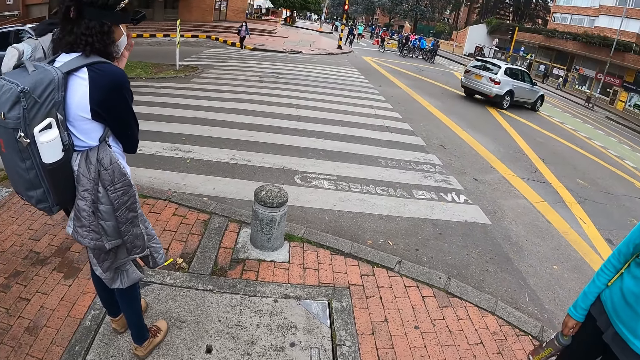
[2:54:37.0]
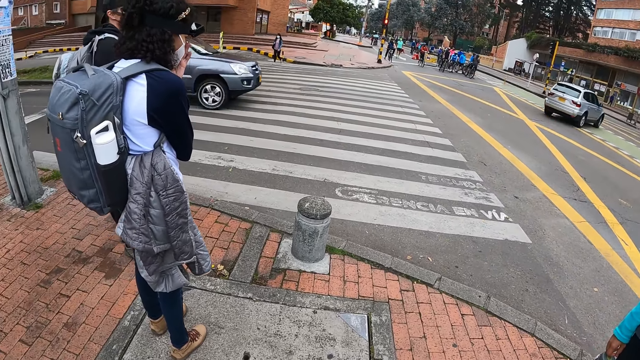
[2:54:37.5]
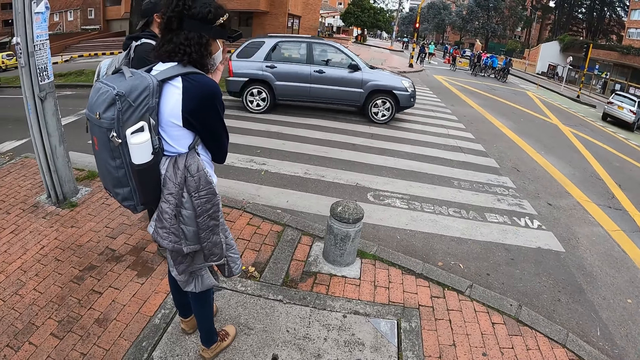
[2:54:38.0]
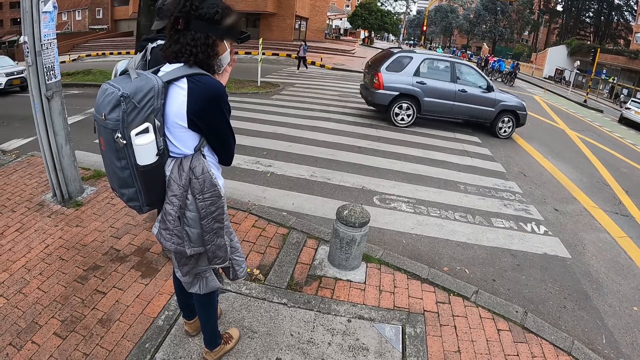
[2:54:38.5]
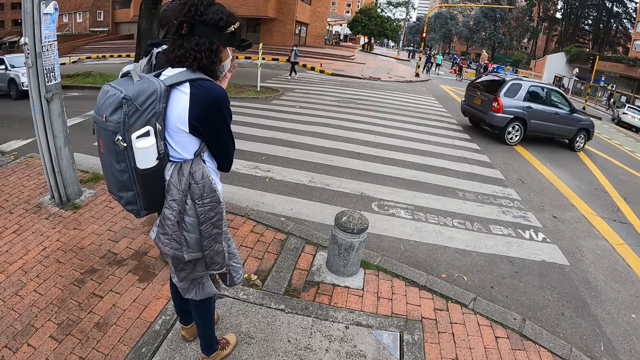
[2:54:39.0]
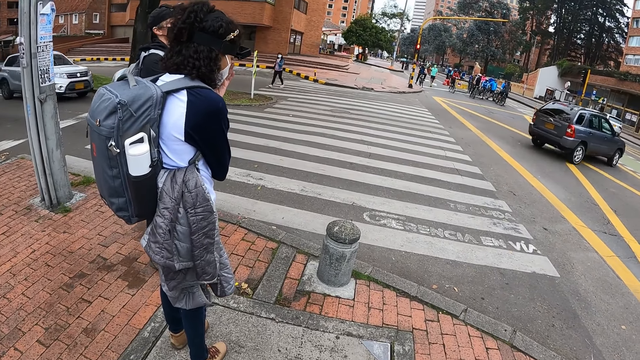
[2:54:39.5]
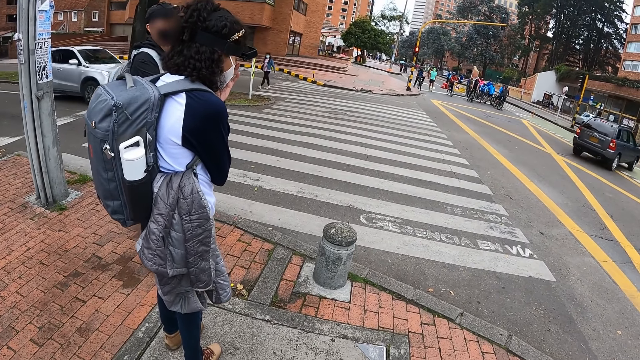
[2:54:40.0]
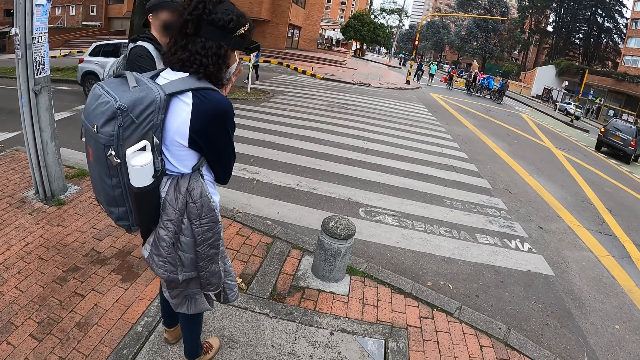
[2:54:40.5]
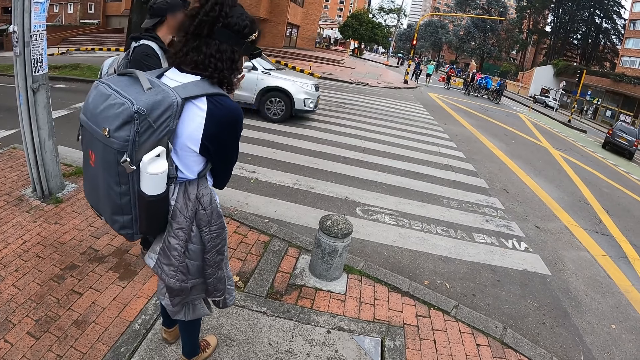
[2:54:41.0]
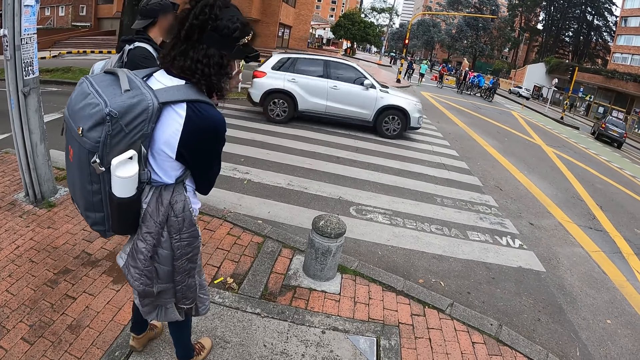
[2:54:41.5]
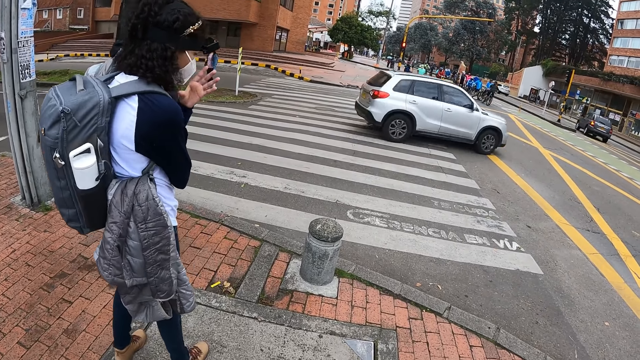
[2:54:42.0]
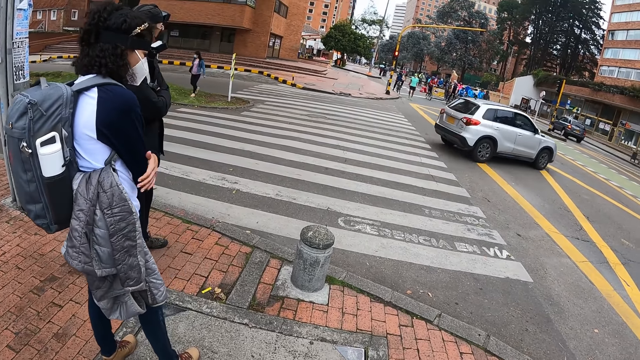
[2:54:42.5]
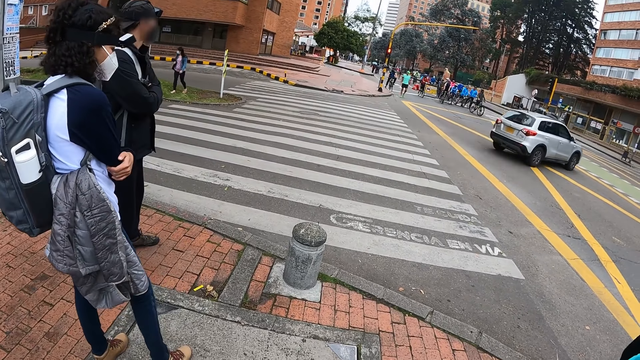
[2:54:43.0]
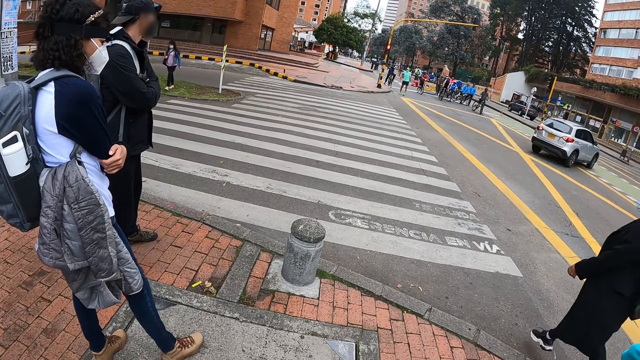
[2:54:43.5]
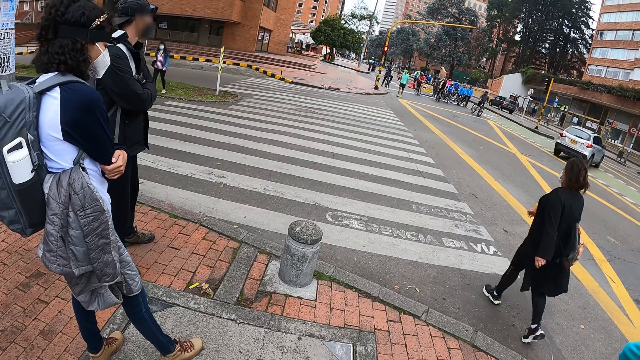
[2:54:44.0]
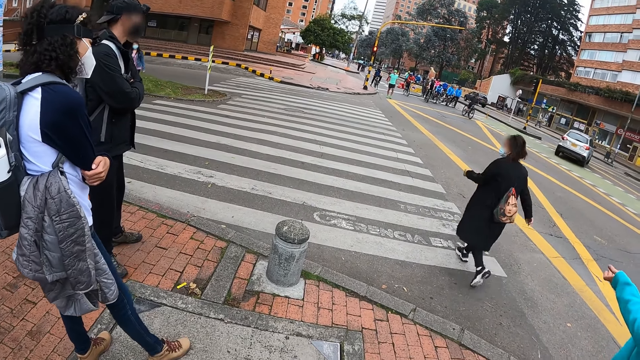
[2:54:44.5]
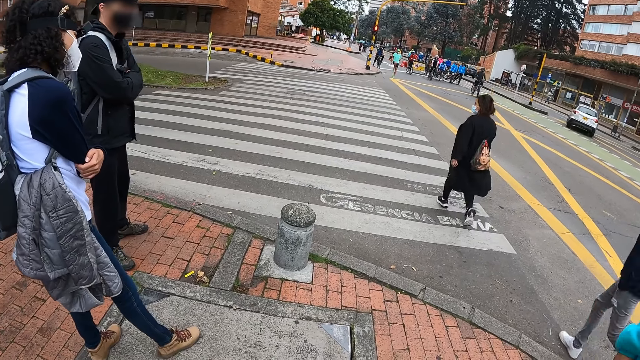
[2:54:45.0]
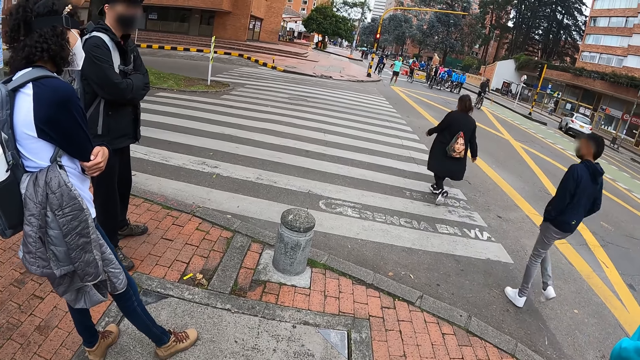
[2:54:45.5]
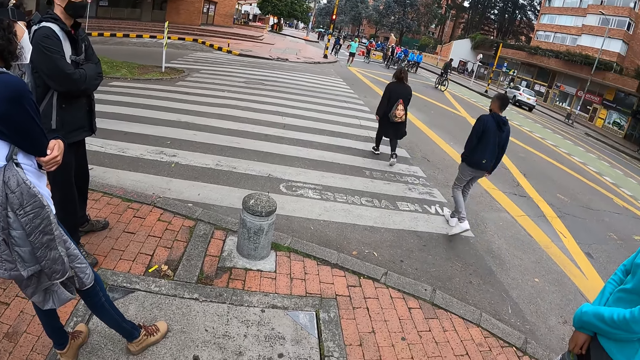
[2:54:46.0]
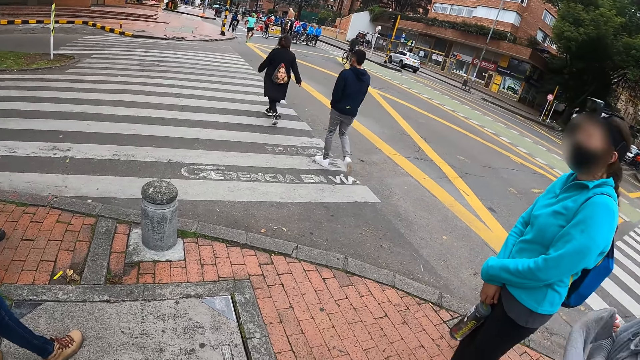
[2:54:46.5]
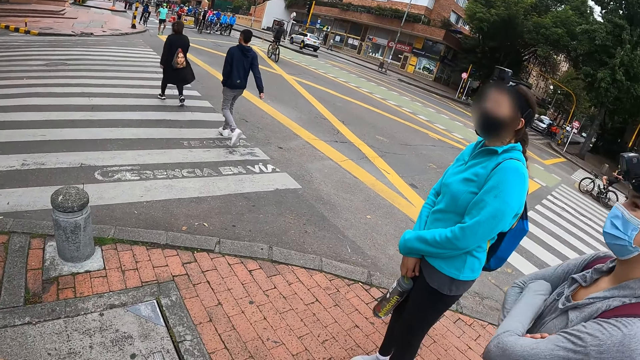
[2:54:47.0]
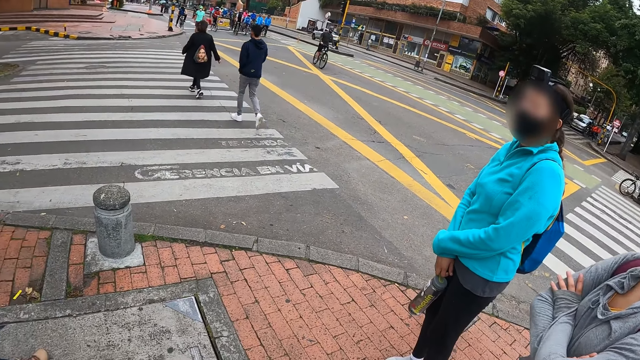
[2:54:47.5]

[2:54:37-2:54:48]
A blue-black jeep drives through the crosswalk in front of the camera wearer. A white jeep drives through the crosswalk in front of the camera wearer. A woman walks across the crosswalk. A boy walks across the crosswalk.

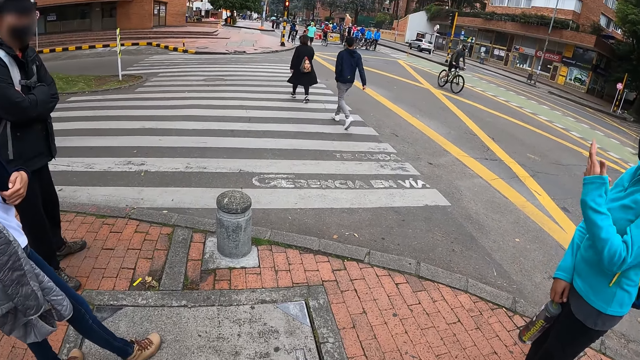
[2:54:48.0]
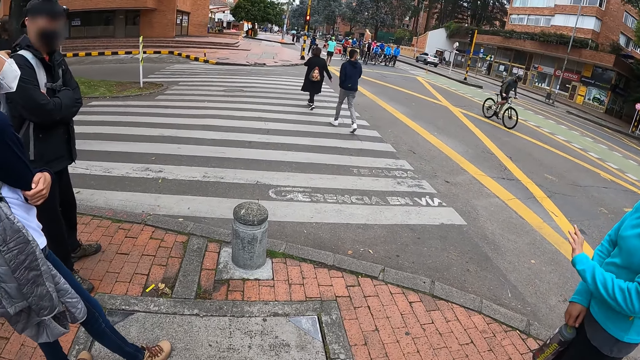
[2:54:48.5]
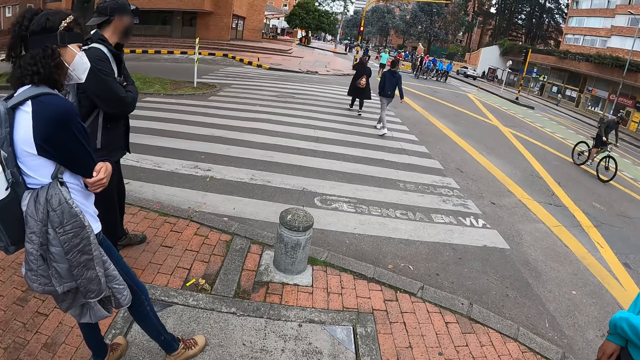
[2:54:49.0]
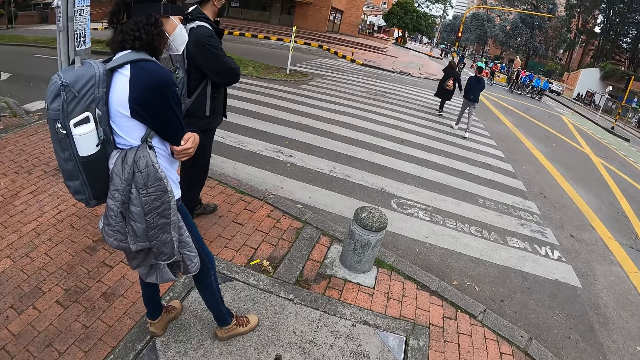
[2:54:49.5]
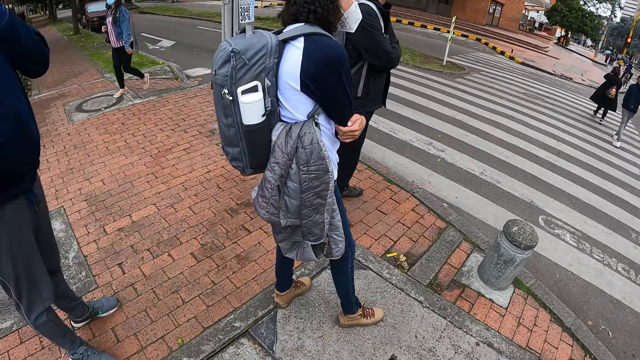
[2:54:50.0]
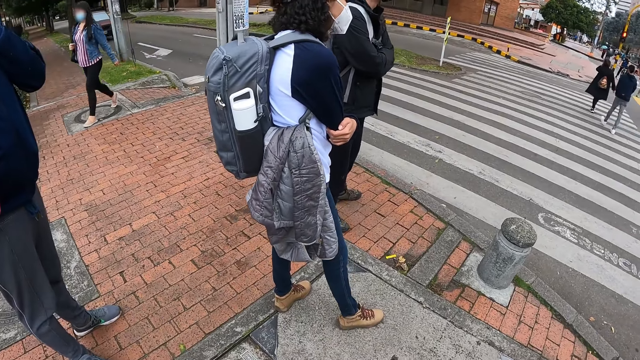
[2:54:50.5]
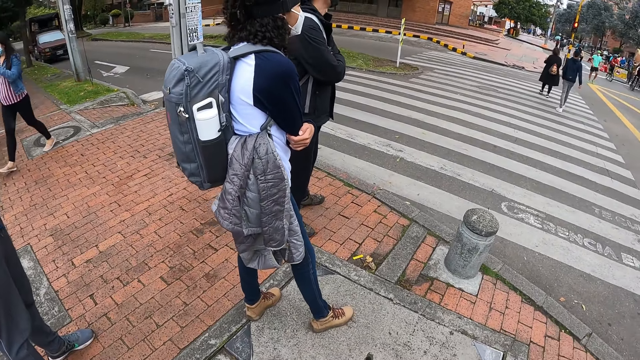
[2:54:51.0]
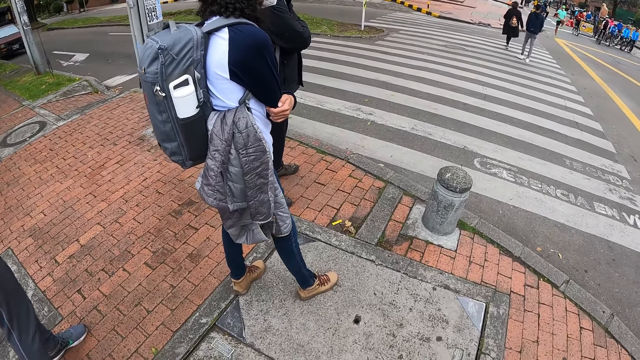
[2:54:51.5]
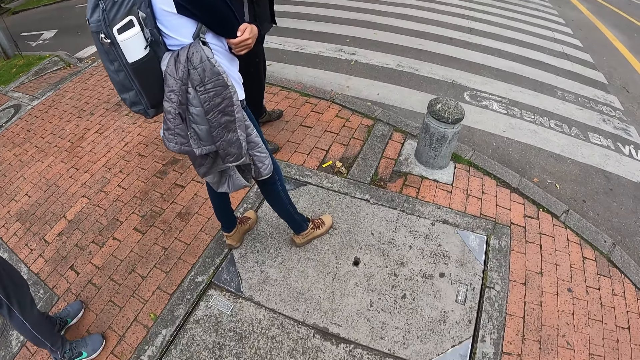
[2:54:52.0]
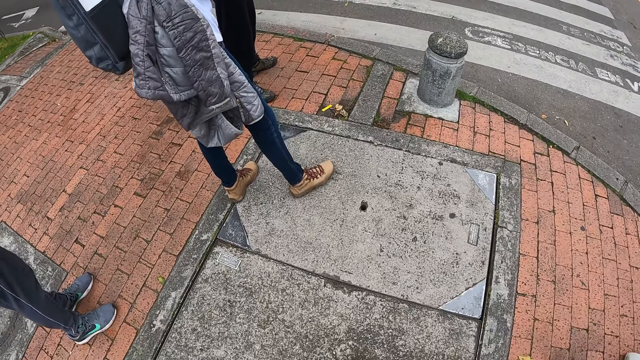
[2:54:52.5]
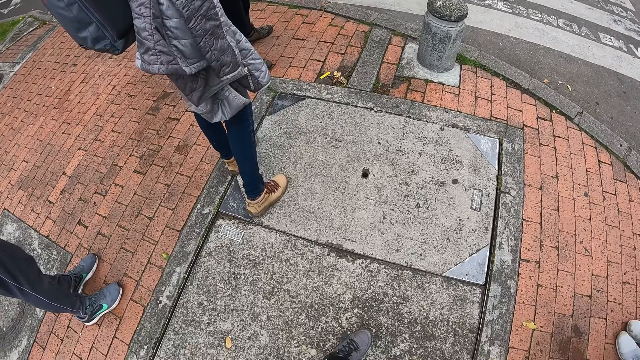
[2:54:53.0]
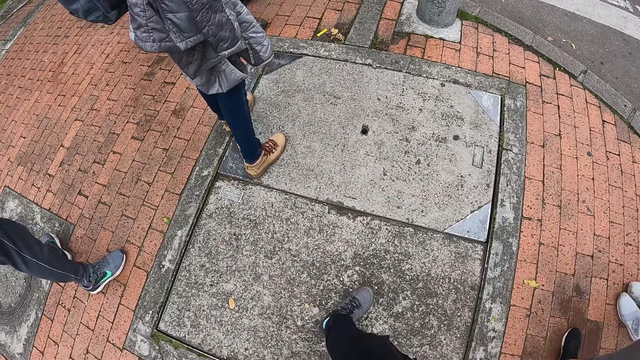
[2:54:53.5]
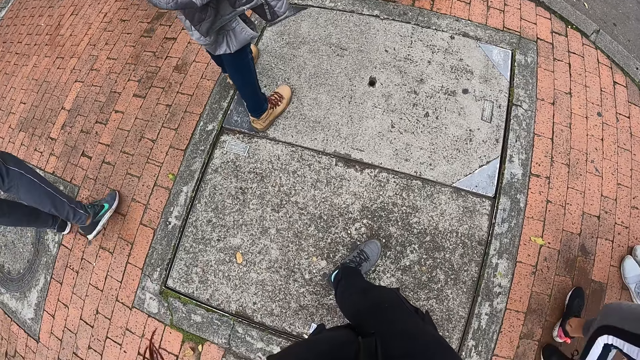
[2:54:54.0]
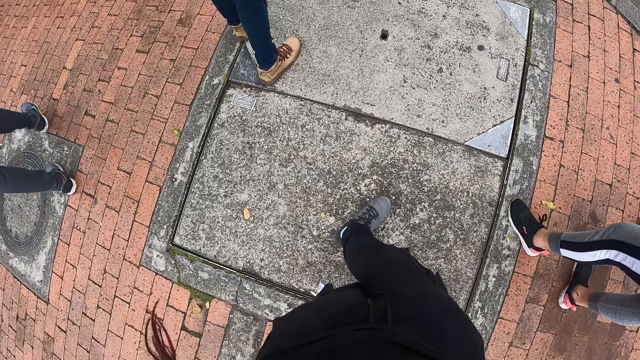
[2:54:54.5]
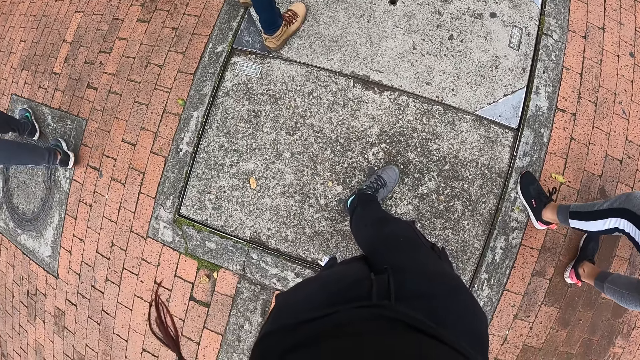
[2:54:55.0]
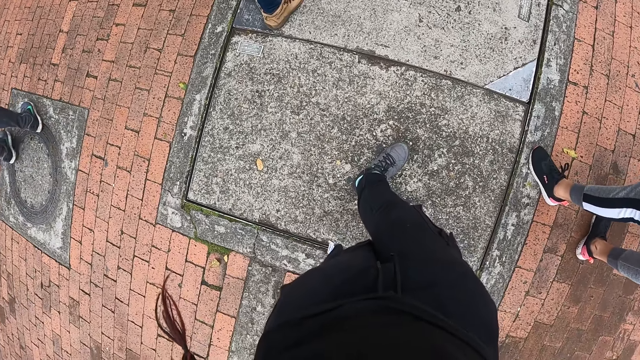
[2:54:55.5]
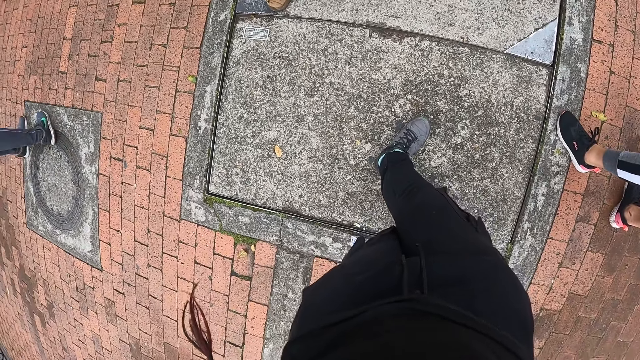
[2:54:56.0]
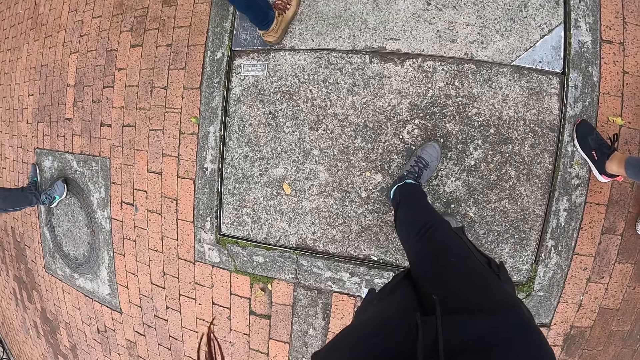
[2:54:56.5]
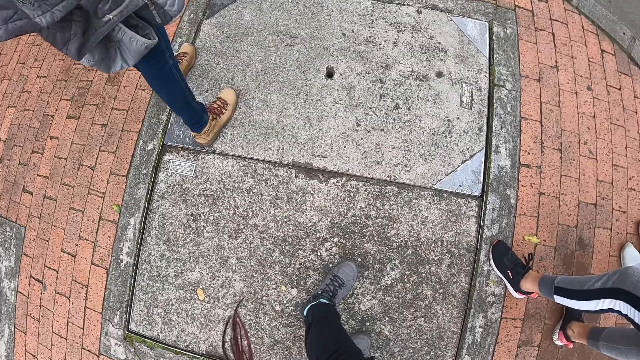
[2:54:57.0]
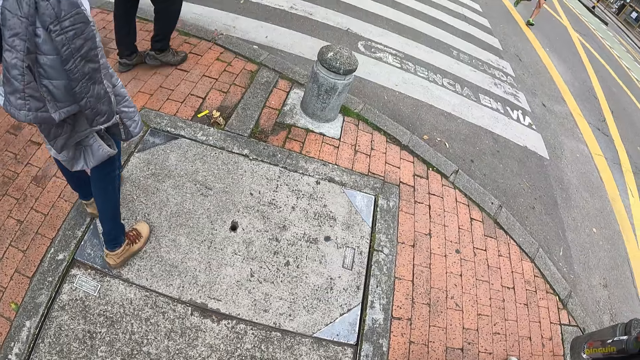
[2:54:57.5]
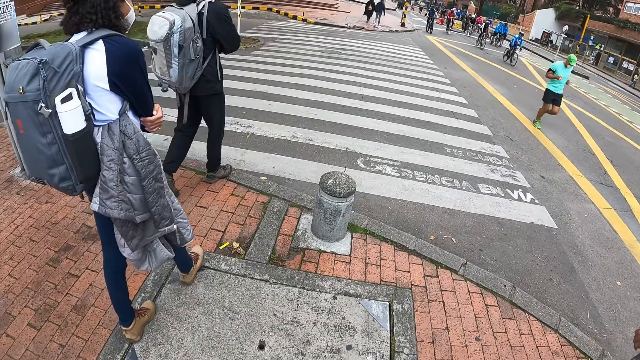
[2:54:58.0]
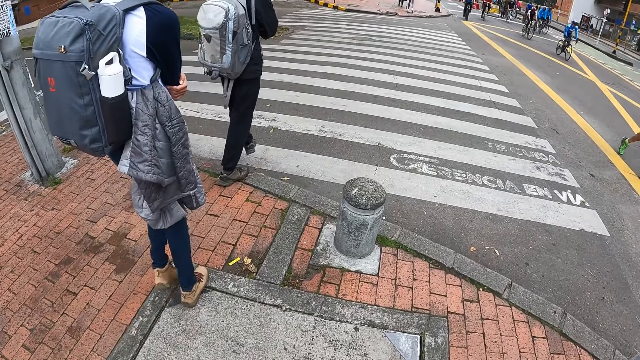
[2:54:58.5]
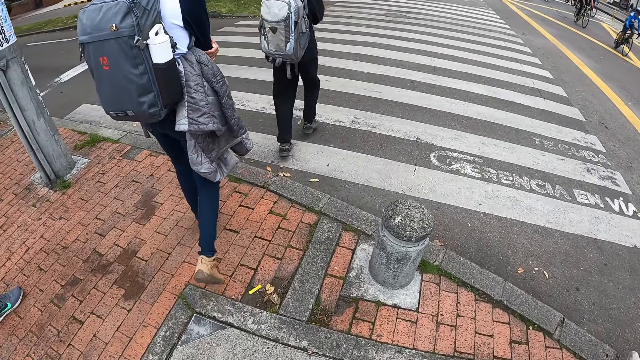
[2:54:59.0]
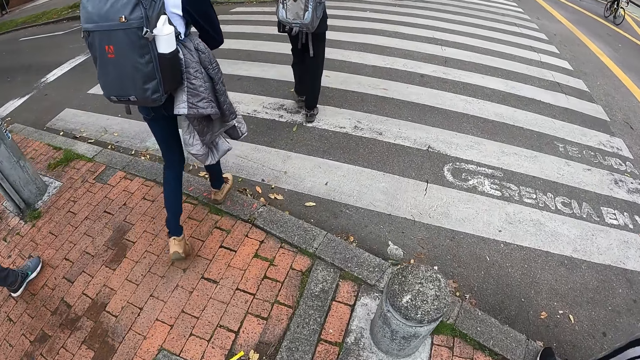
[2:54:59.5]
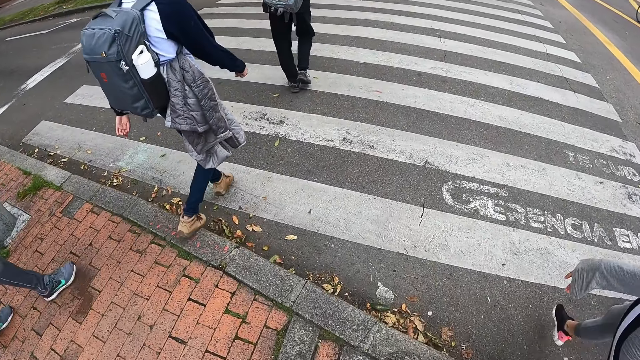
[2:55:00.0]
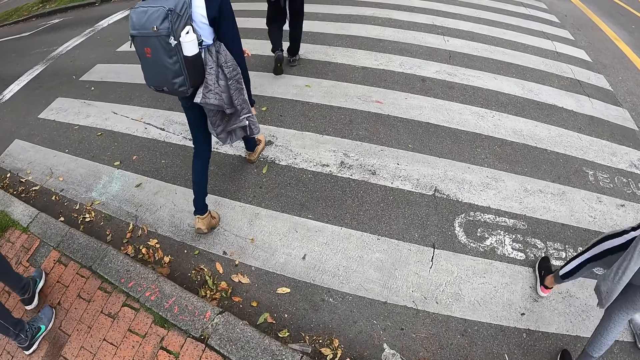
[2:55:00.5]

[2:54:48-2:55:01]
A bicycle cycles past the camera wearer on the paved road. A woman walks past the camera wearer on the walkway. A man runs past the camera wearer on the paved road. The camera wearer crosses the road.
